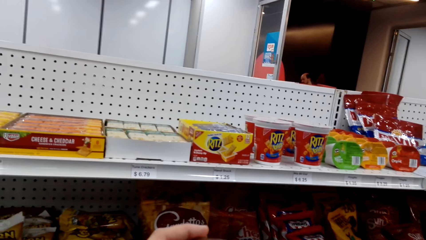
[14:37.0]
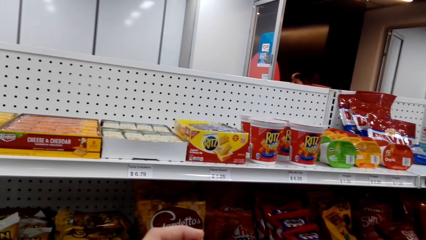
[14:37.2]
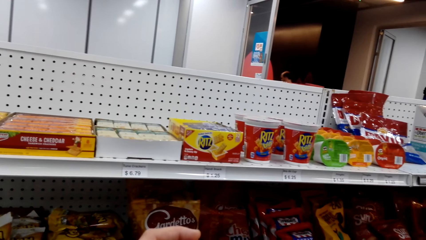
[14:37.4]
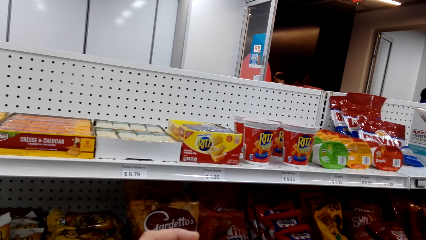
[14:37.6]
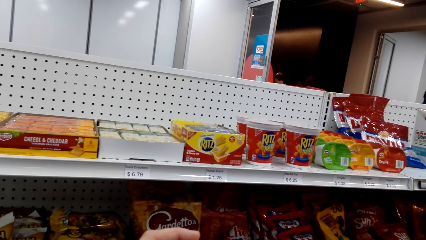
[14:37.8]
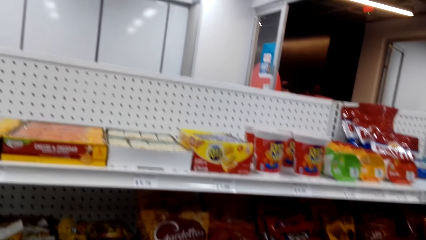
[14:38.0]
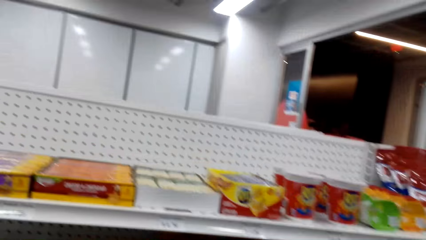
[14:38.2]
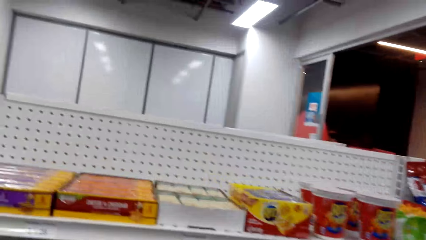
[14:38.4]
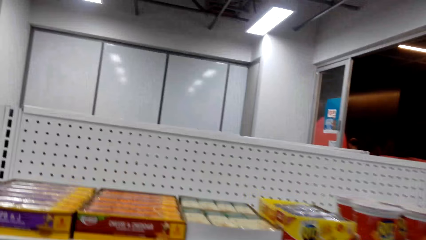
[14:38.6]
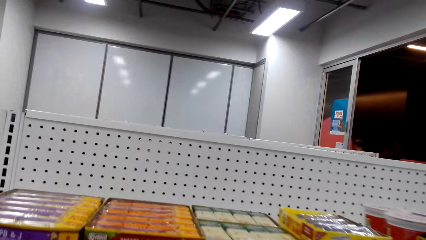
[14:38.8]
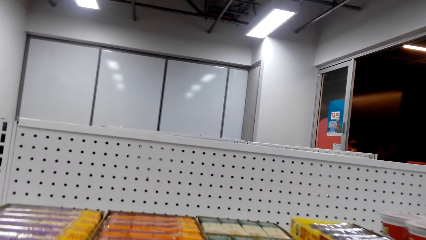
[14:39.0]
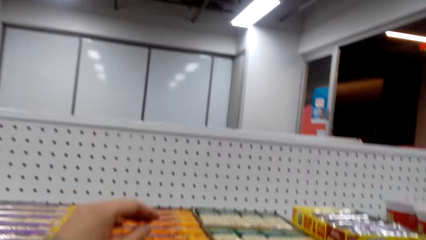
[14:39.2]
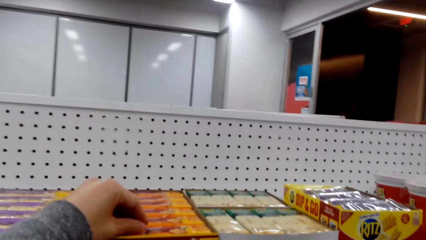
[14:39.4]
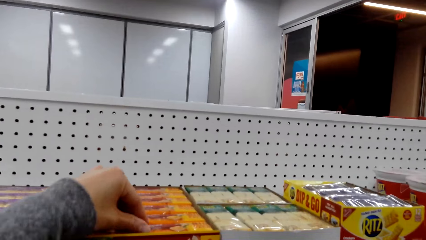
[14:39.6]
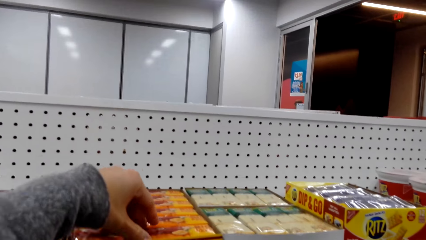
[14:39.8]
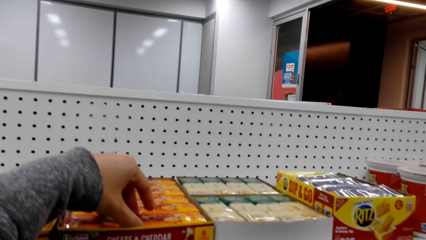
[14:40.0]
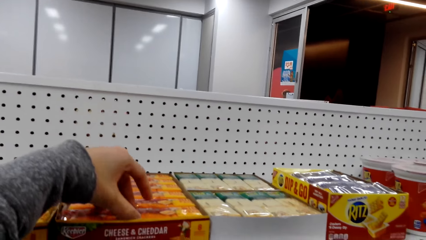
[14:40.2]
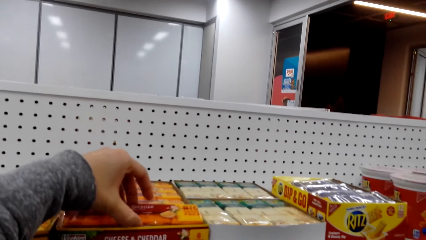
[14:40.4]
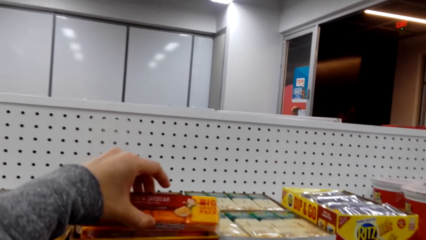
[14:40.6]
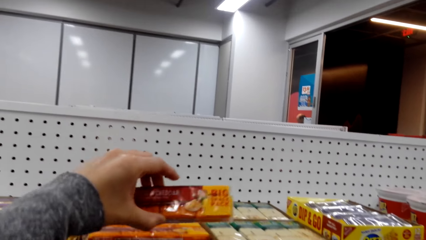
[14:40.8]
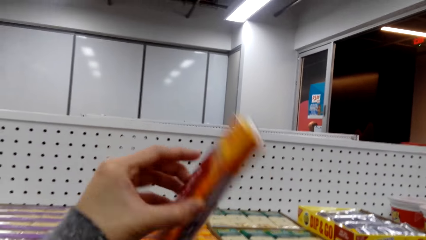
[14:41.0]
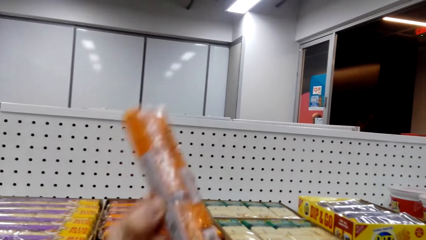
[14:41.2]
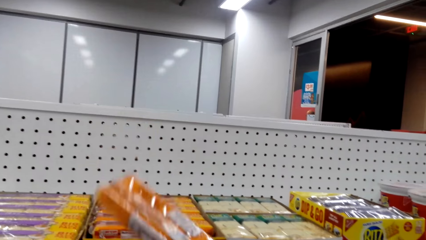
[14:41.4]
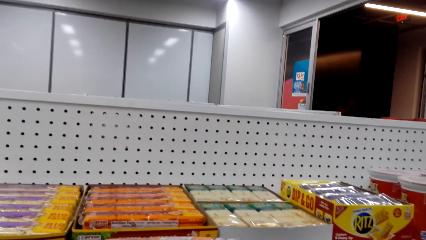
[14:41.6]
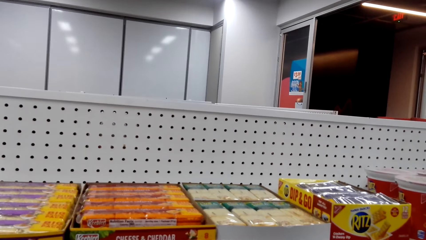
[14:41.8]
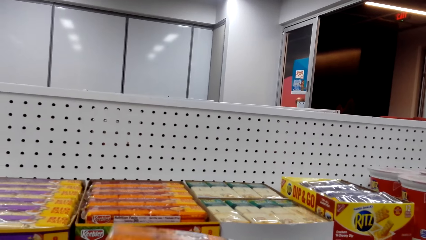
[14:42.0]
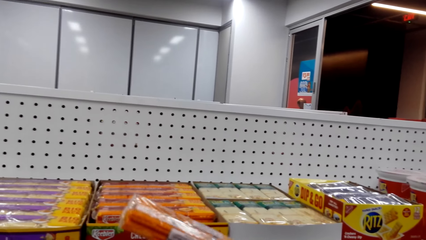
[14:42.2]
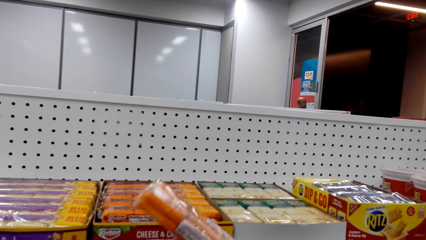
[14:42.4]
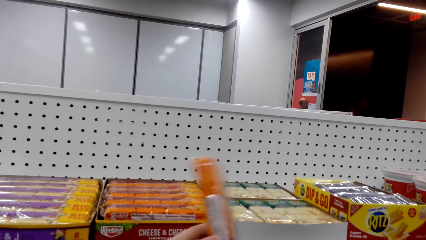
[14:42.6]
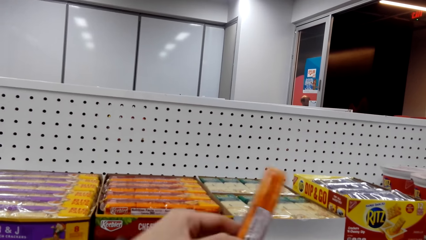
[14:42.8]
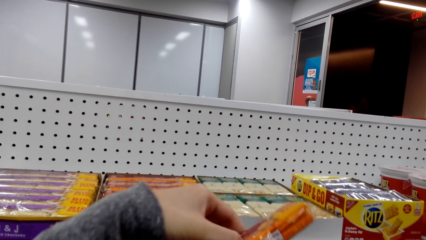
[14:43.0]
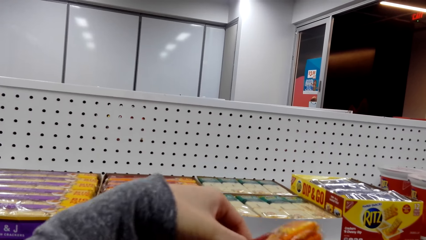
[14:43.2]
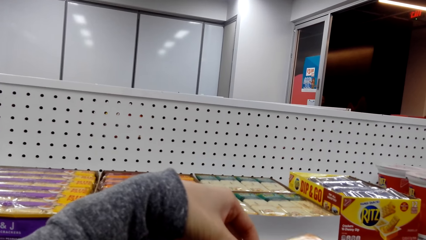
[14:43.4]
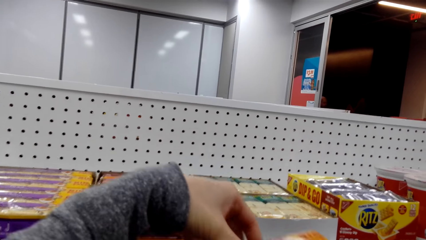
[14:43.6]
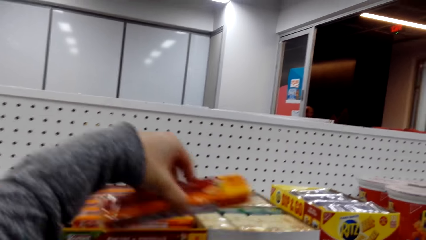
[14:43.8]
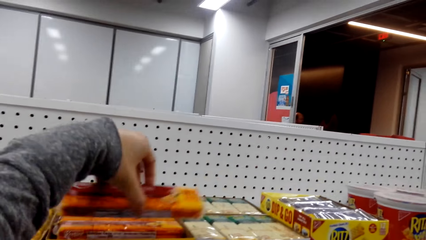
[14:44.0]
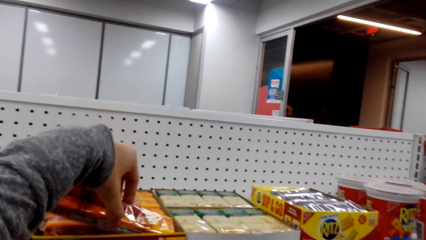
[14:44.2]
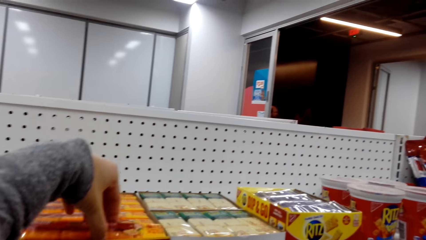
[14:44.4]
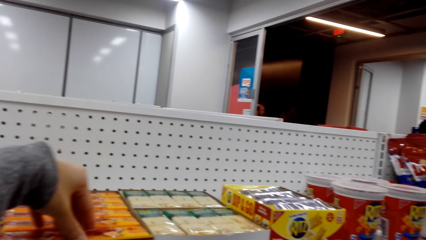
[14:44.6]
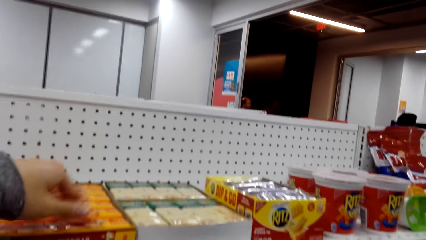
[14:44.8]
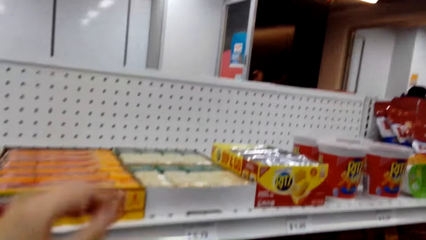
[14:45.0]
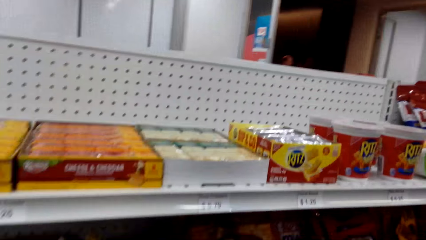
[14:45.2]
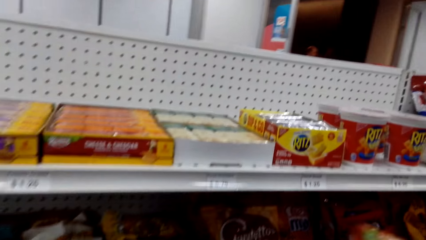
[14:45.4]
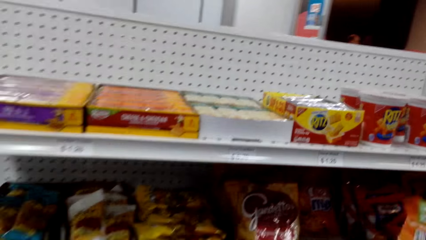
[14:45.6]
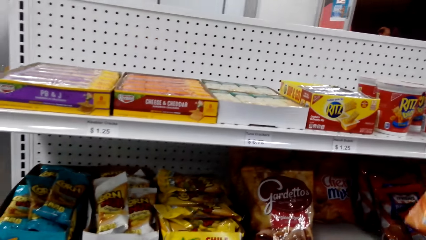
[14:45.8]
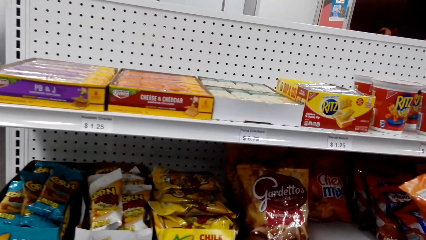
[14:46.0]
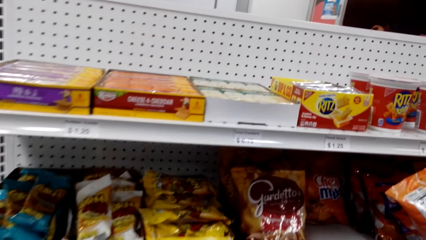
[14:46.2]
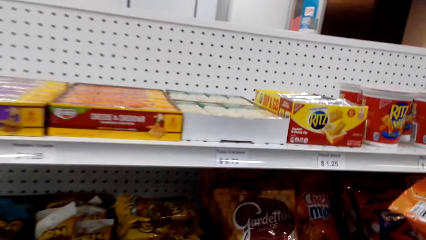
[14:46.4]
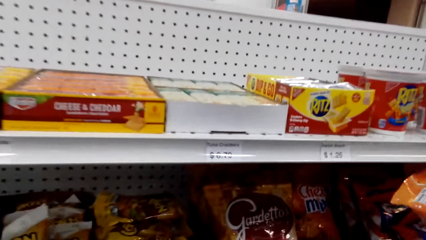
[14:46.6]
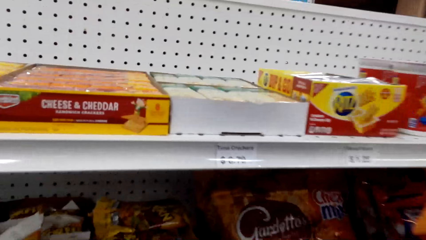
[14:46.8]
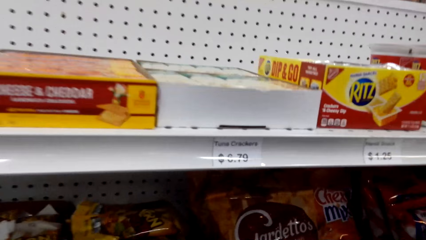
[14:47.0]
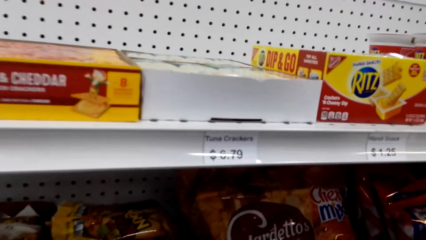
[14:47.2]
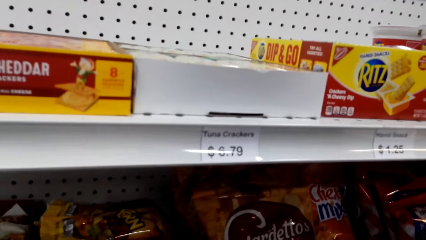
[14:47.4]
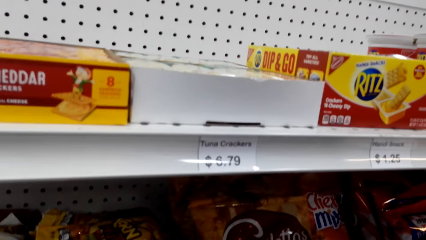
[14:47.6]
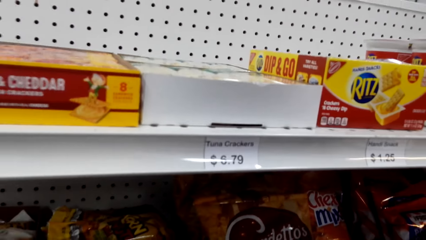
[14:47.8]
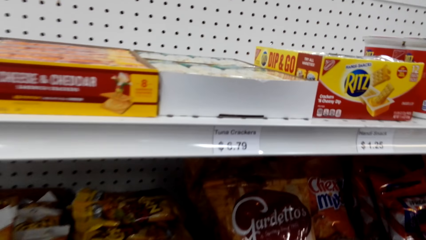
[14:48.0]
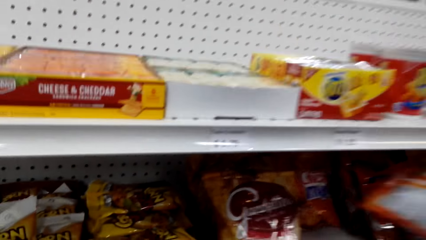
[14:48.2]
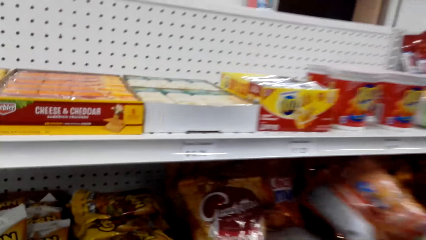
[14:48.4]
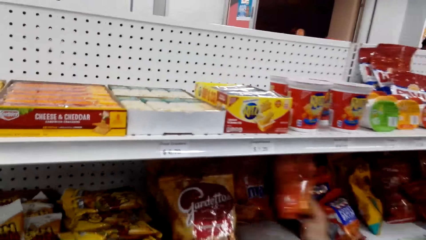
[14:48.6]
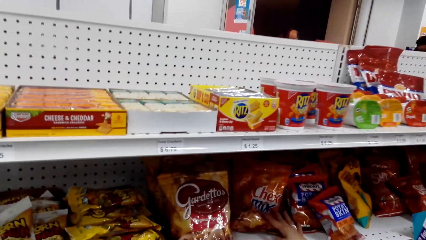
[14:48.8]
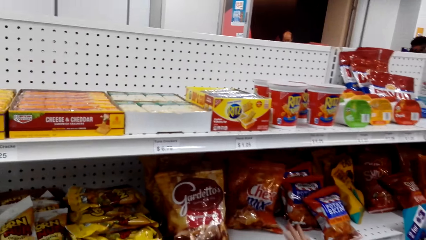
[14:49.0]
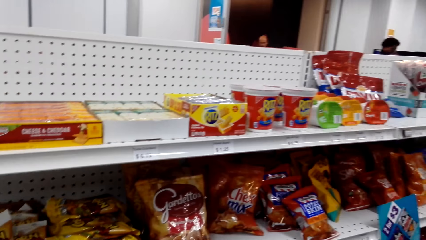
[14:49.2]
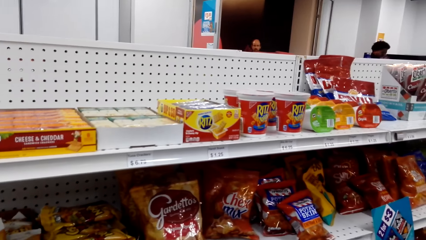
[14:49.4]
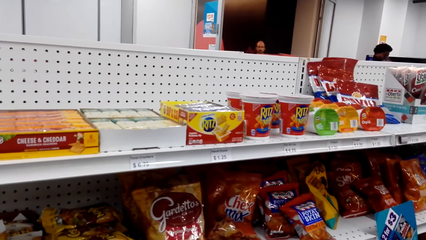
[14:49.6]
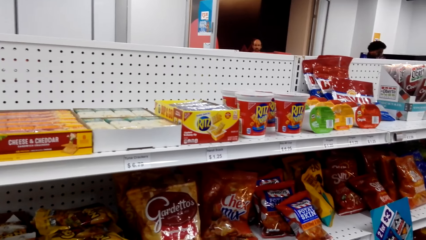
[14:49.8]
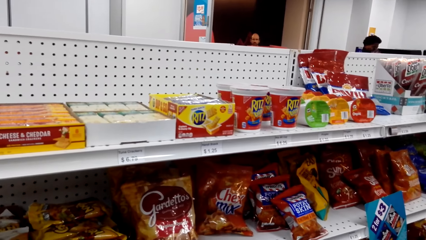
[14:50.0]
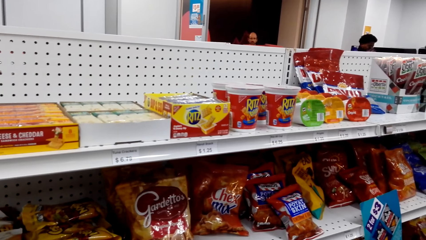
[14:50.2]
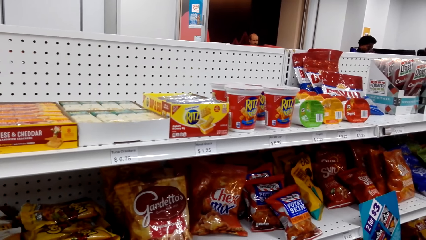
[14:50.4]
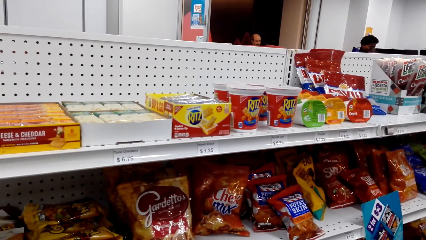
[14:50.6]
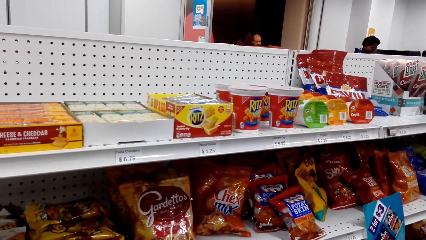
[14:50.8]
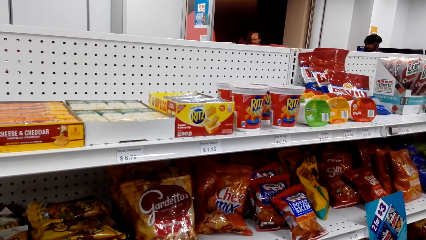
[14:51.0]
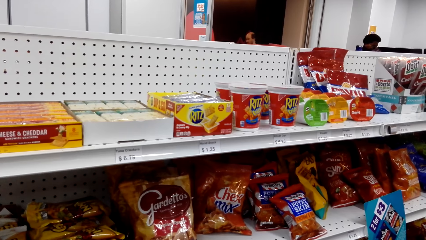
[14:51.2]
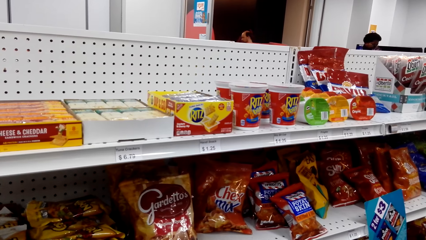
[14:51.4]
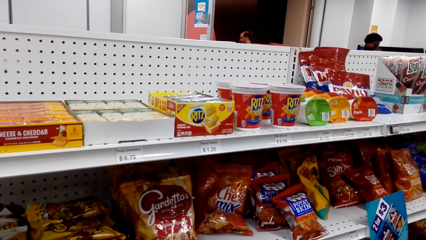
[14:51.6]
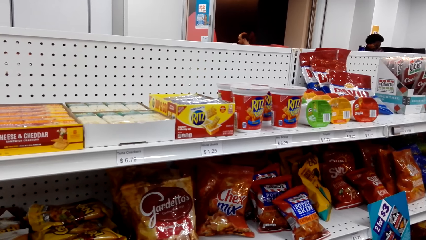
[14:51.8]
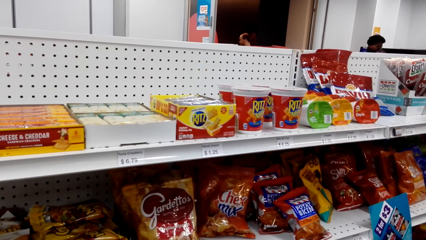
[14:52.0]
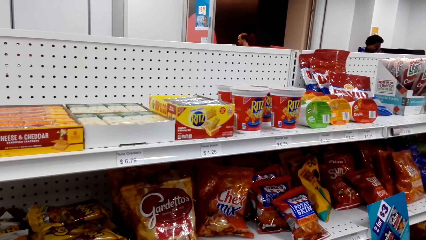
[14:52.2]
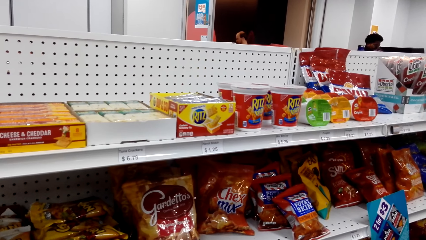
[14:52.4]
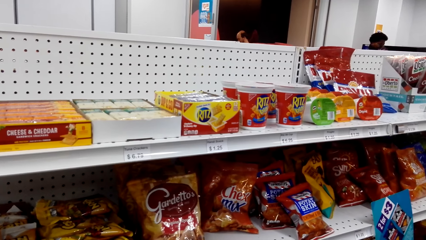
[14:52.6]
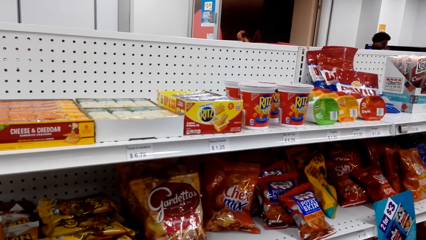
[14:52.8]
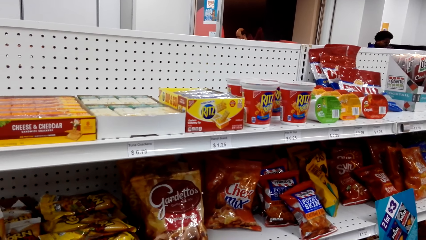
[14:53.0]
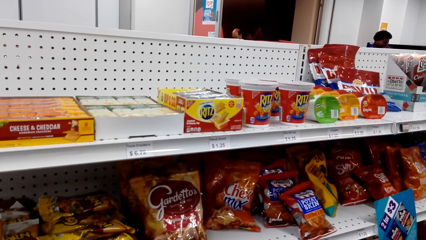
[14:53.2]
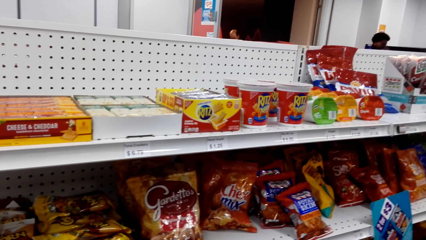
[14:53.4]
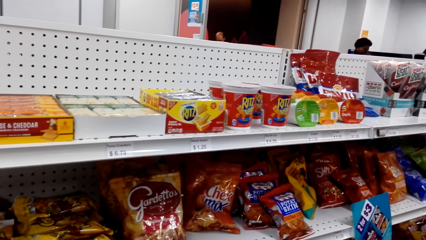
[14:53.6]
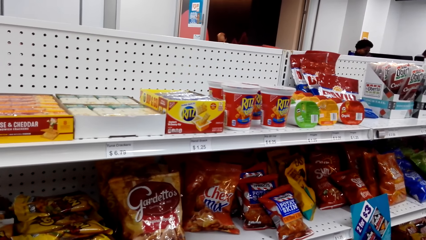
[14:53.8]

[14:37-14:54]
The camera wearer picks up a cookie from the shelf. They return the cookie in the box on the shelf. They look at the items in the shelves. They look around the shelves.
